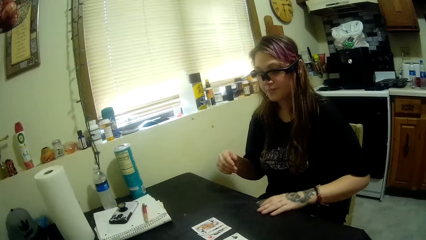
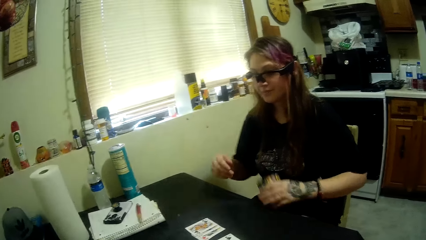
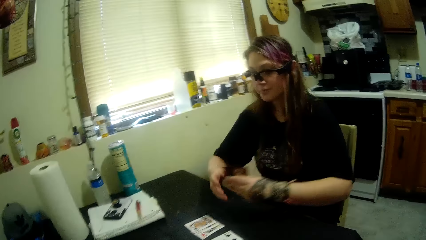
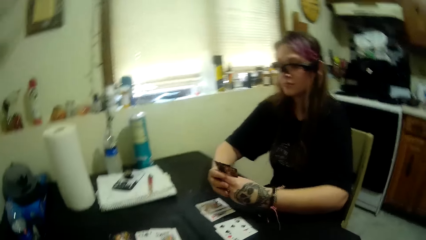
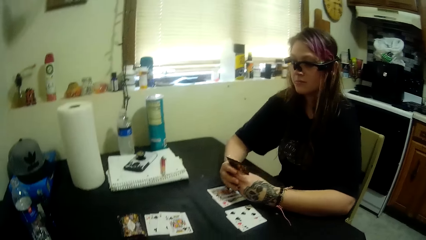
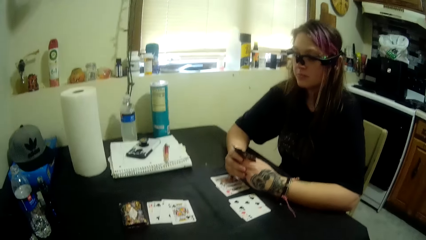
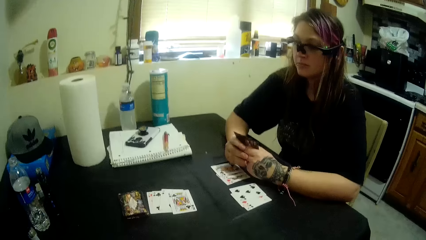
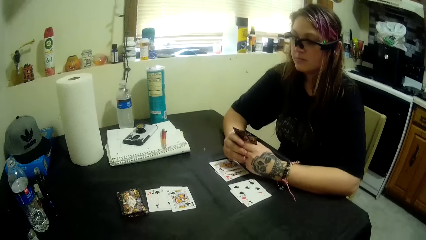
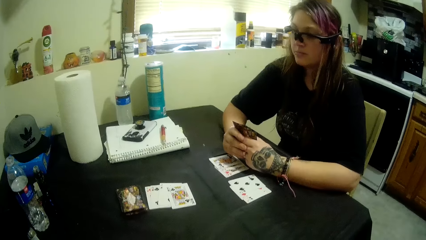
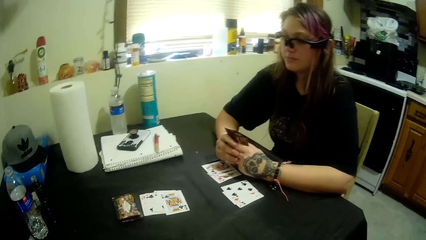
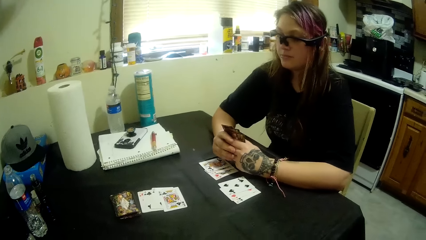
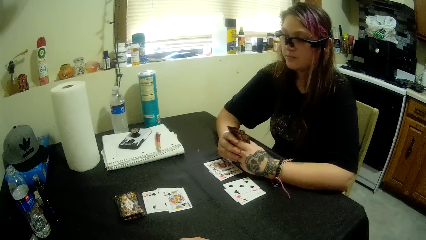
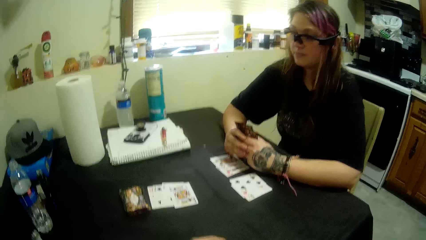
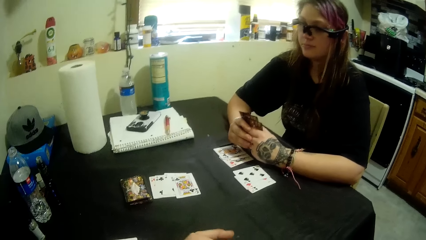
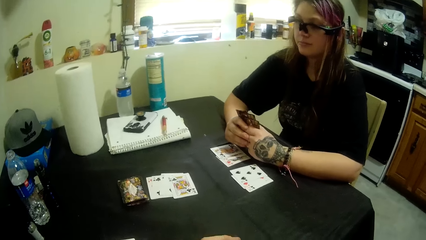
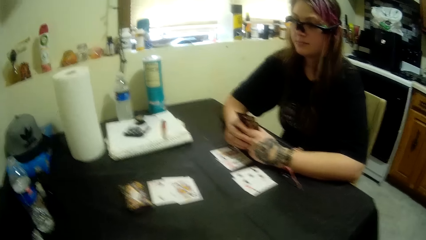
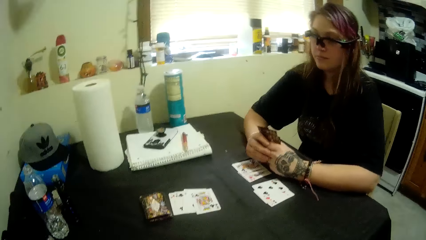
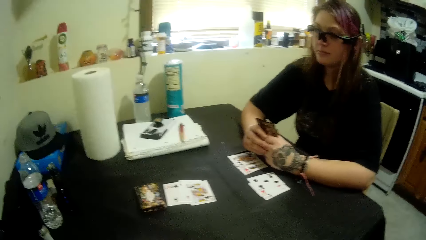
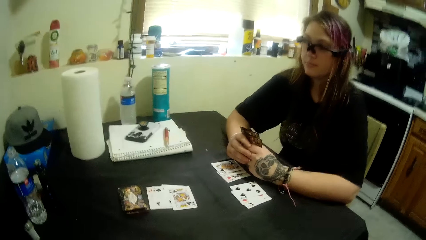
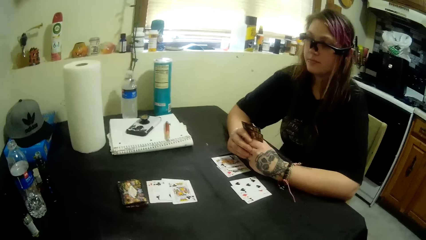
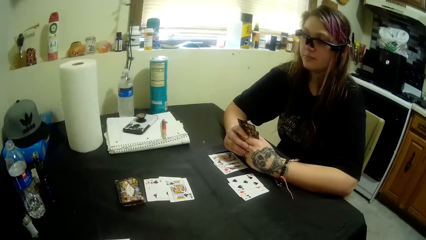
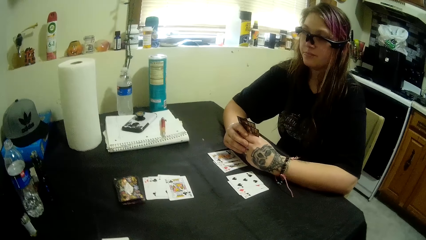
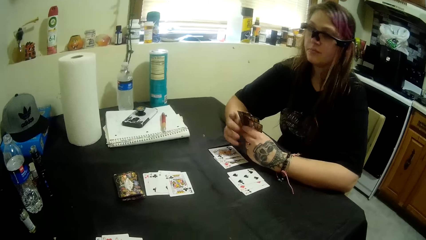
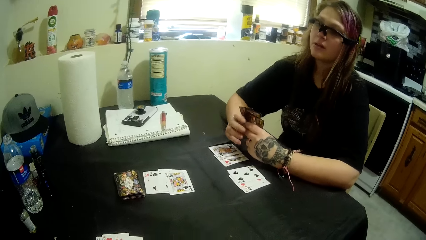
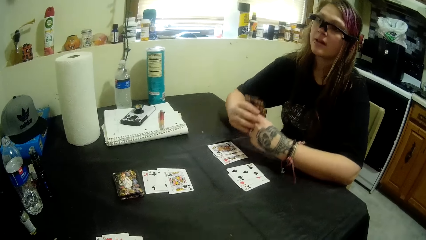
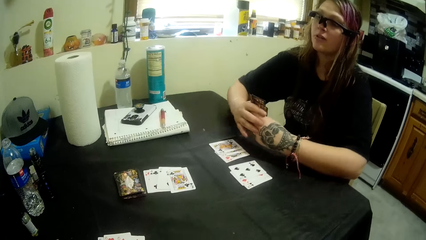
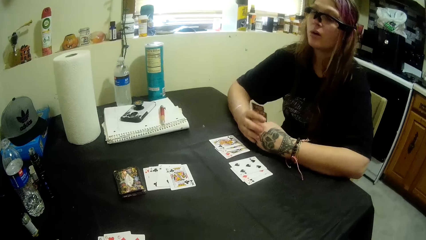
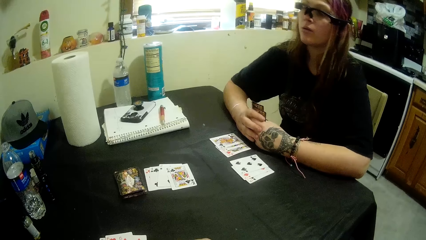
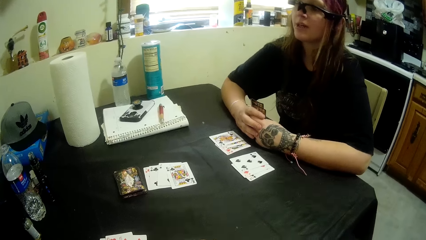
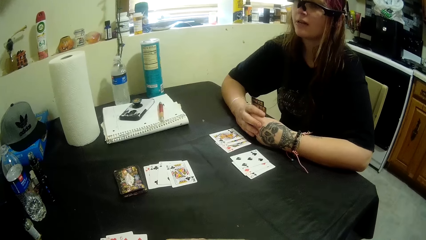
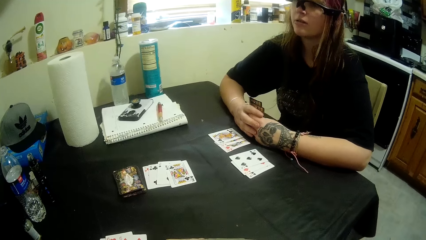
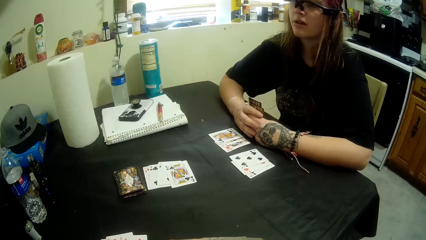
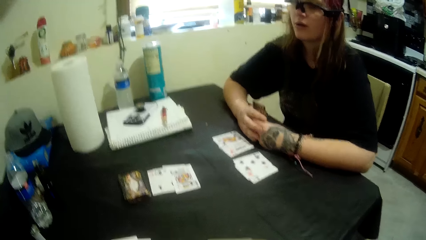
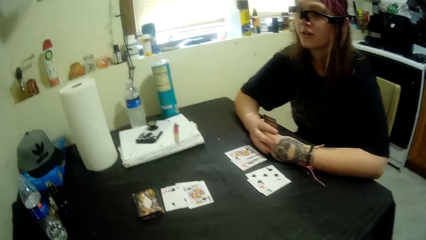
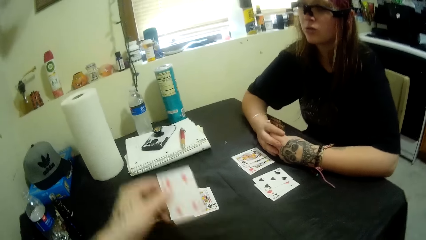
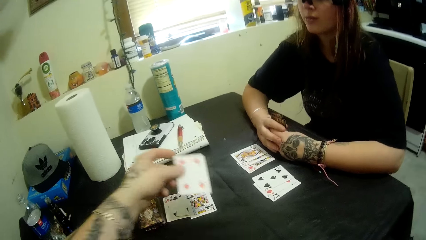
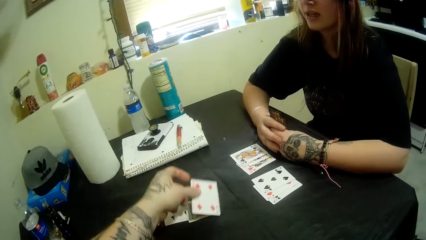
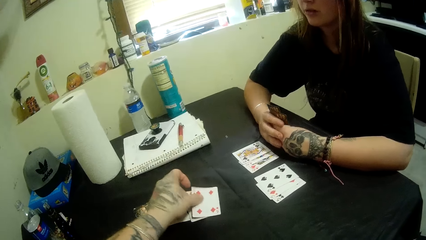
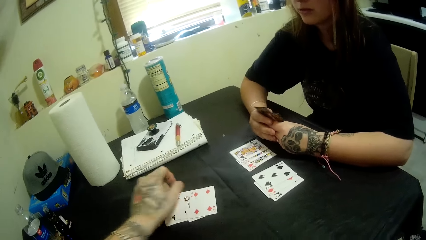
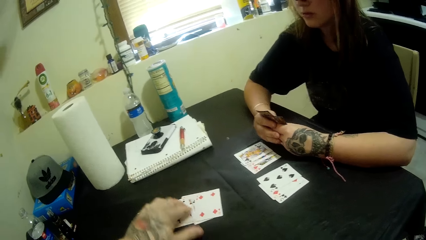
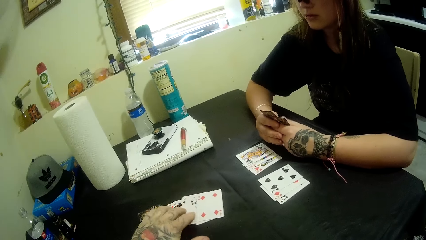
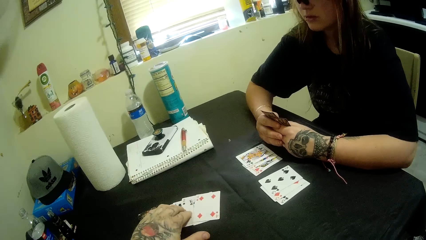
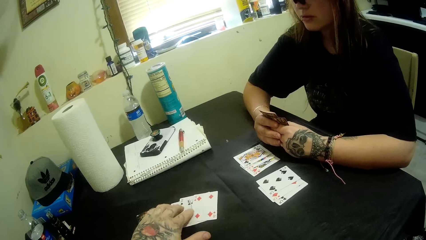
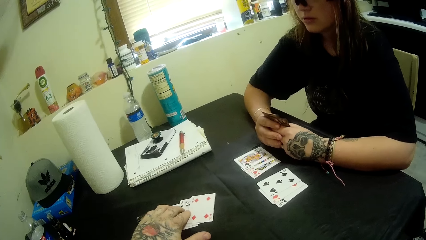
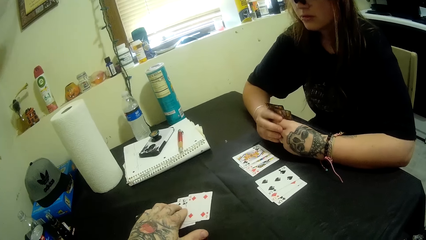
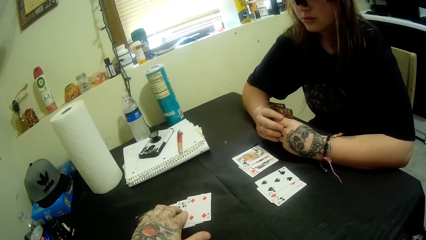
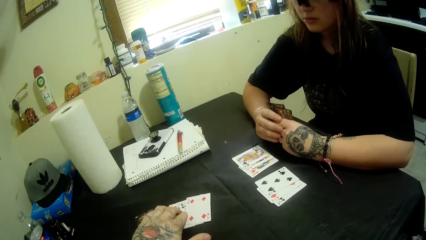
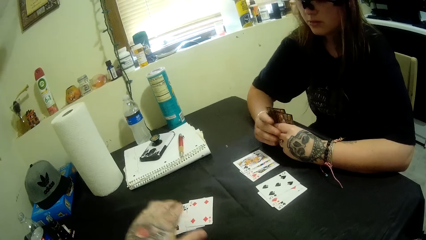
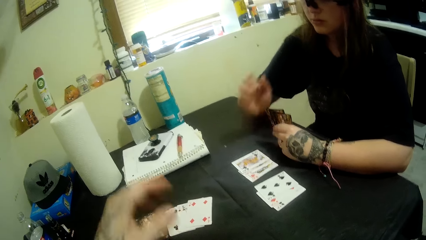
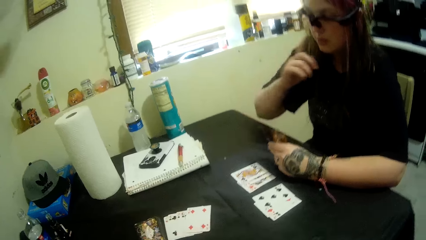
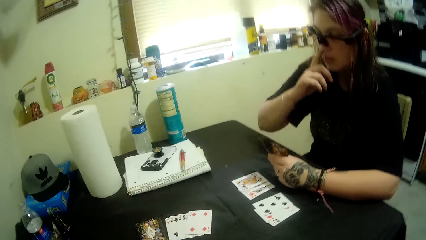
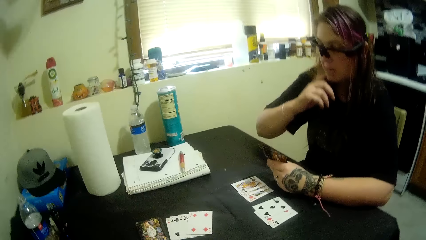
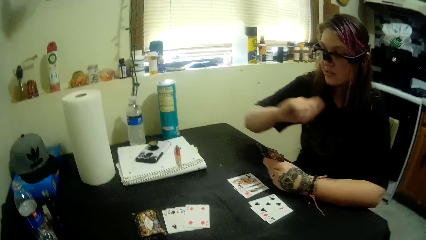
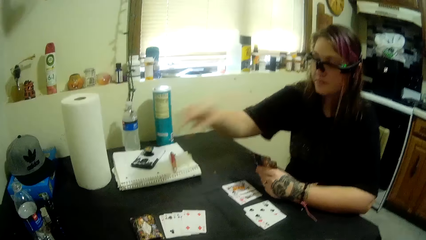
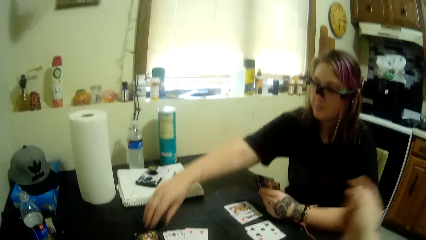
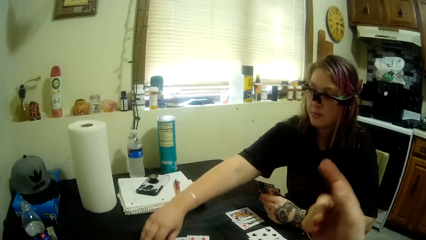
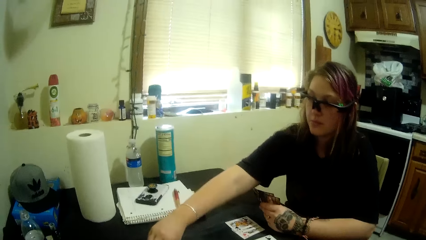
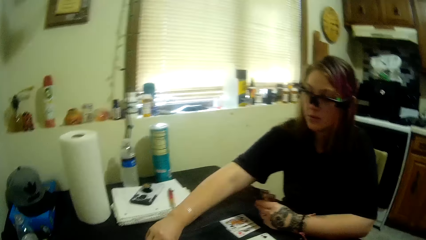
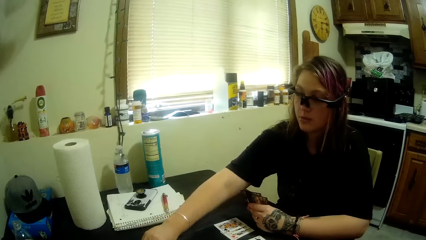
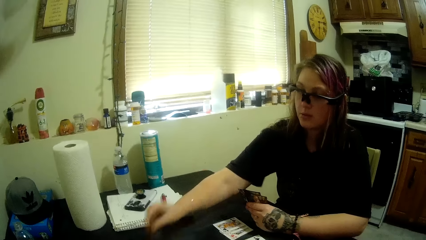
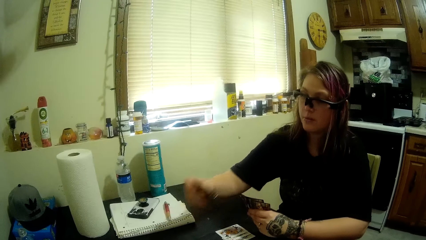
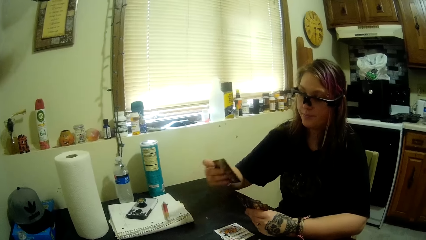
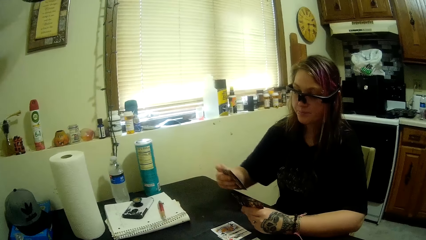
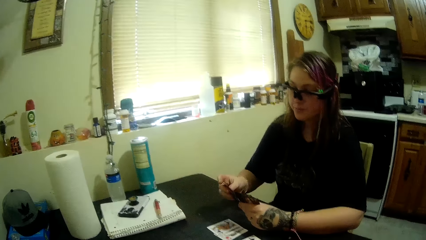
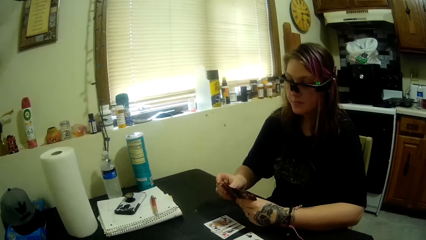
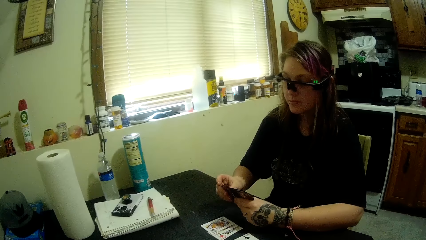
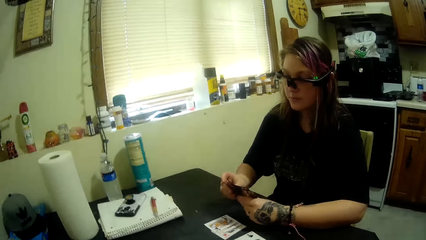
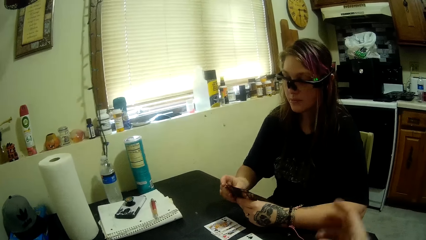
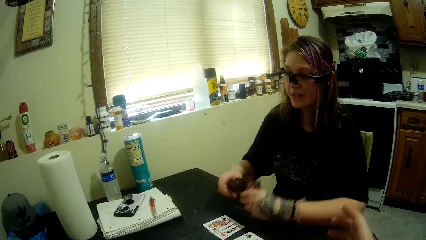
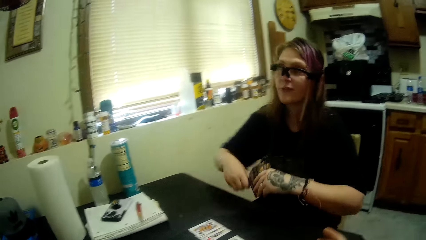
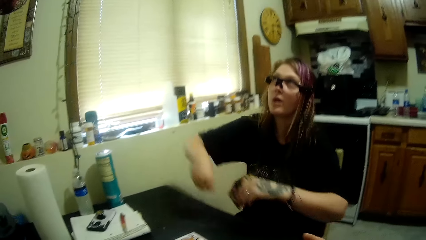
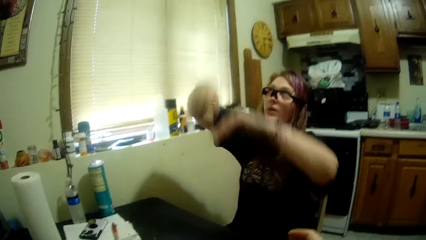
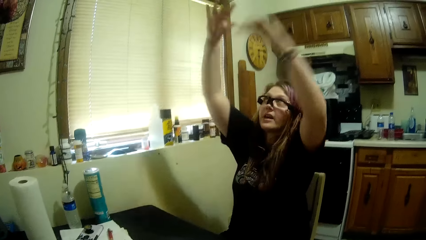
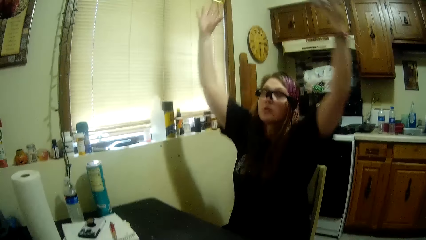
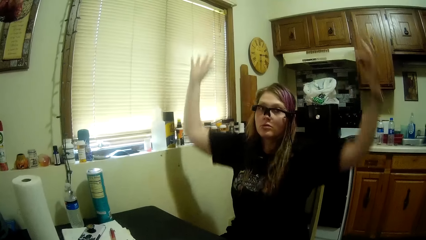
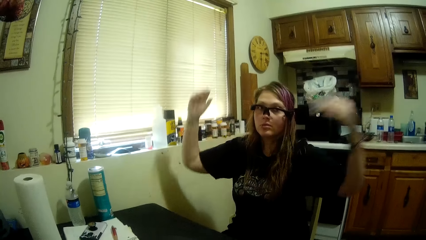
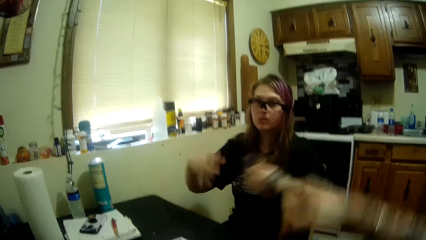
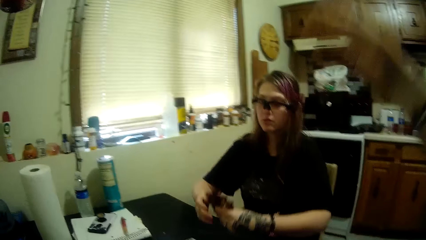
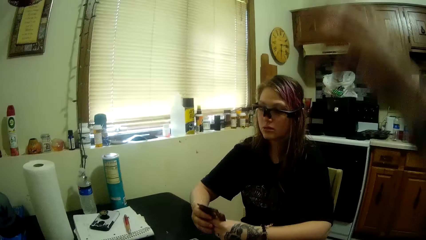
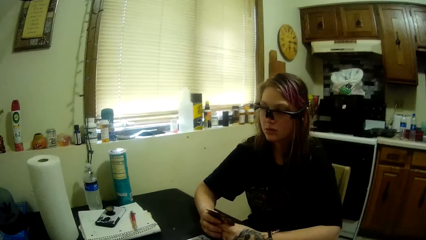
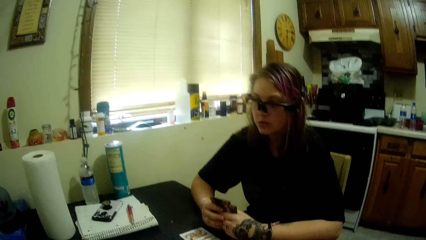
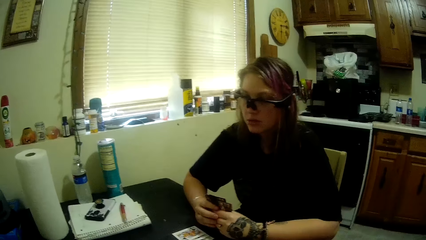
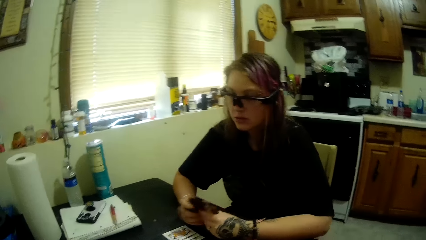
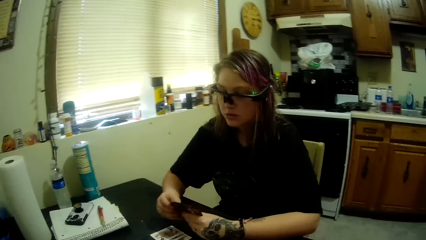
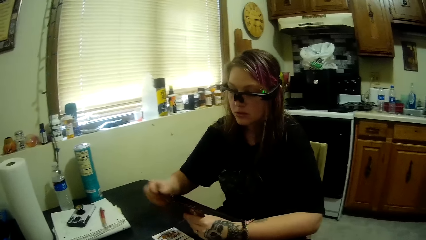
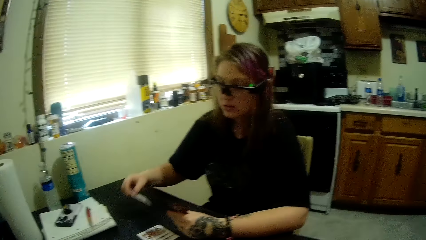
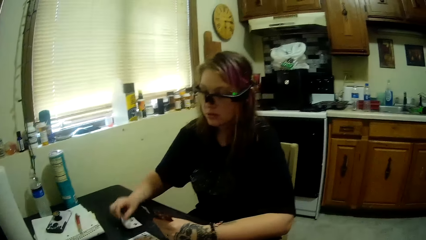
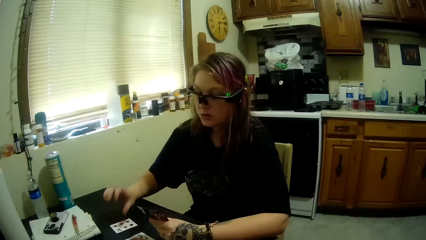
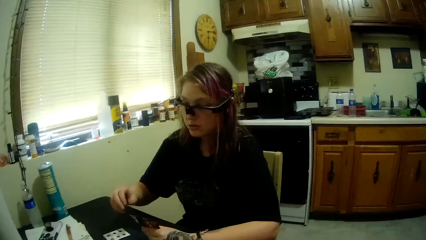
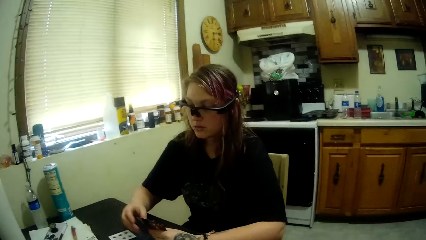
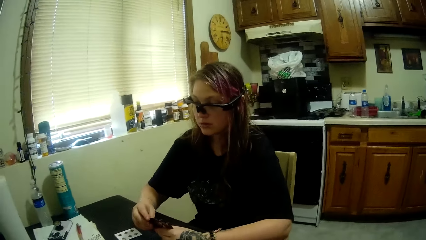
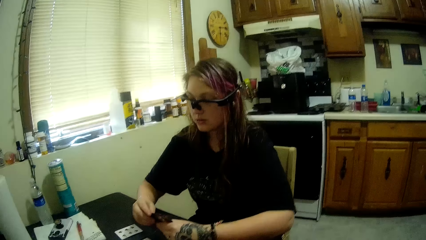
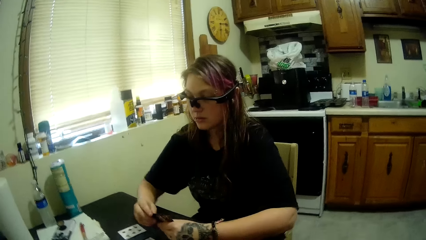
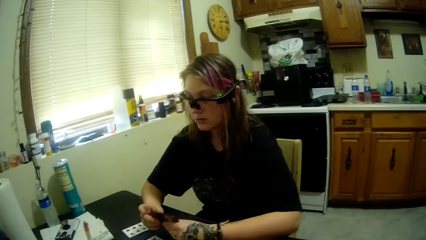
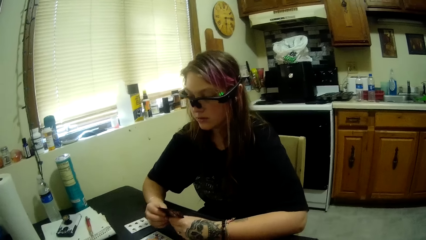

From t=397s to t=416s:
The woman picks up a card from the table. She places both hands on the table. The camera wearer places a card on the table from the cards in his left hand. The woman touches her face with her left hand. She picks up a card from the deck with her right hand. She raises her hands with the cards in them. The camera wearer raises his hand. The woman places a card on the table with her left hand.
